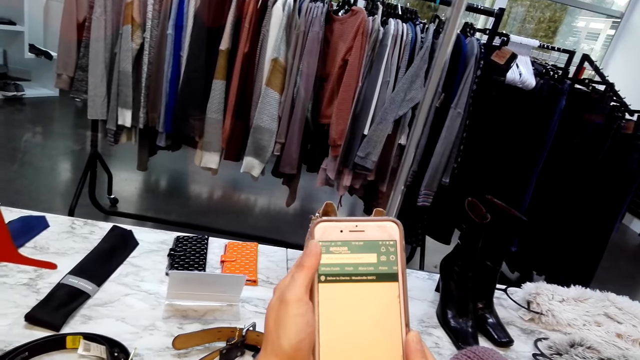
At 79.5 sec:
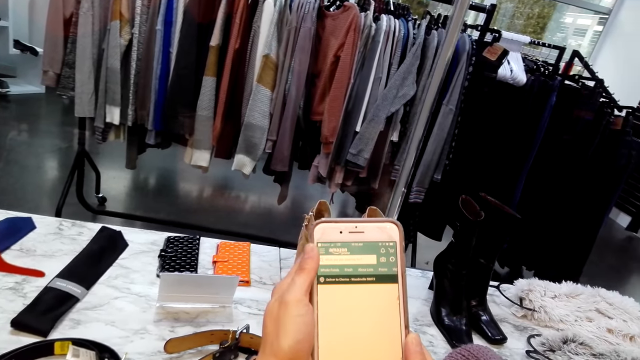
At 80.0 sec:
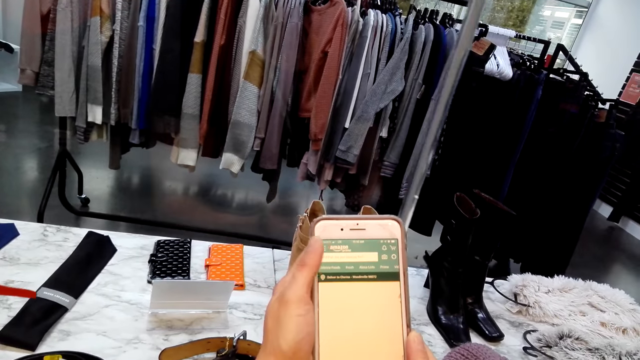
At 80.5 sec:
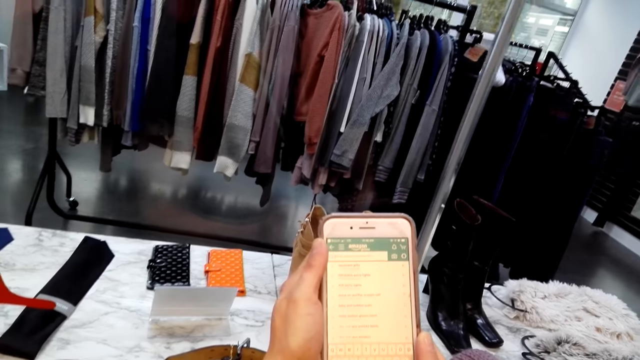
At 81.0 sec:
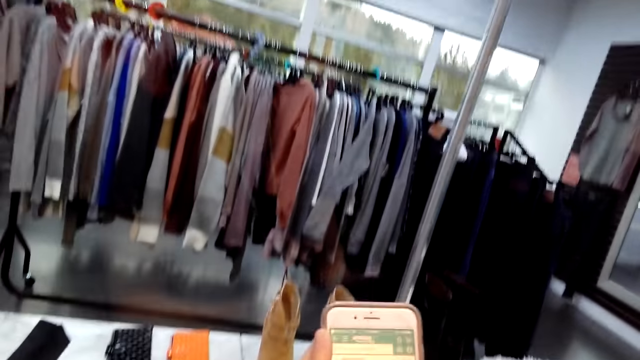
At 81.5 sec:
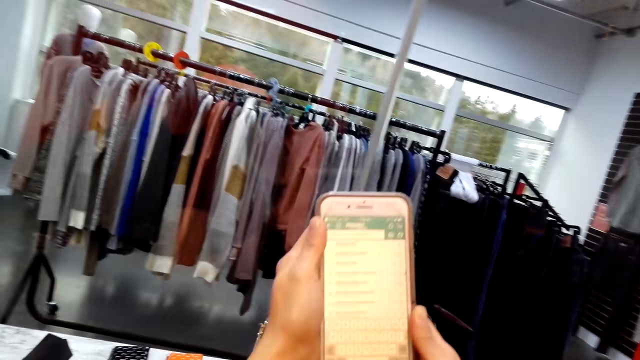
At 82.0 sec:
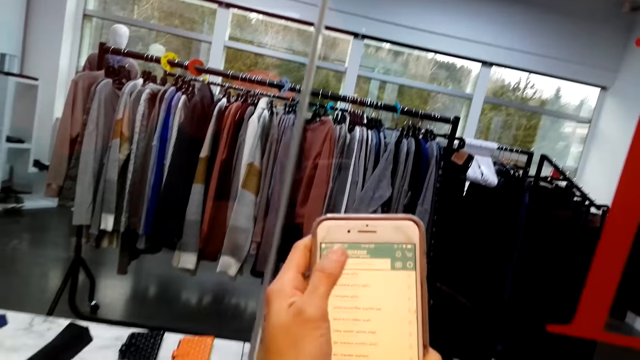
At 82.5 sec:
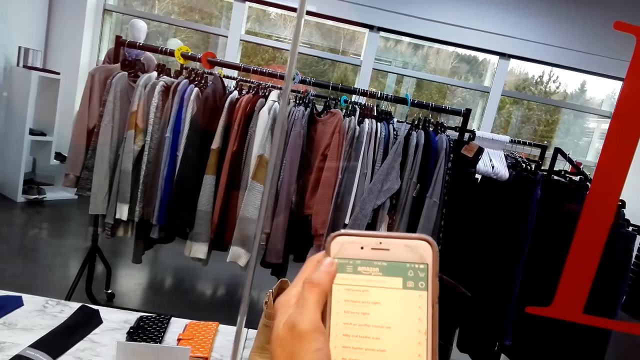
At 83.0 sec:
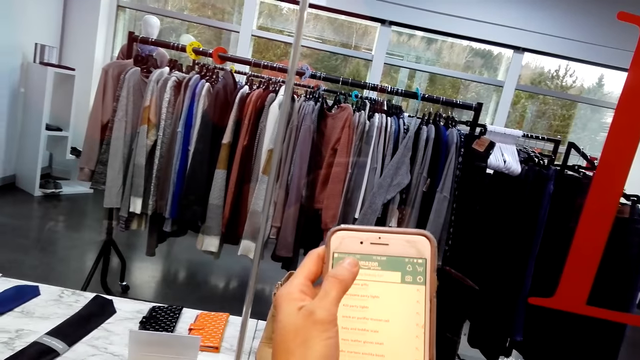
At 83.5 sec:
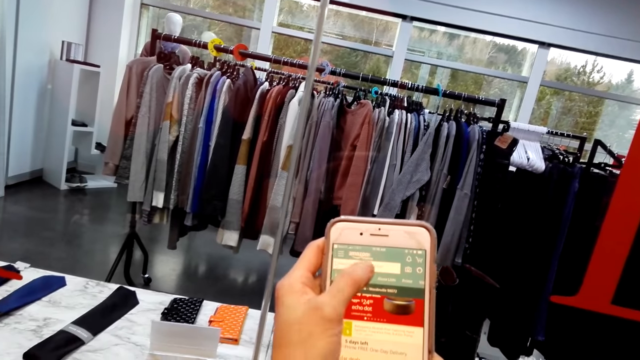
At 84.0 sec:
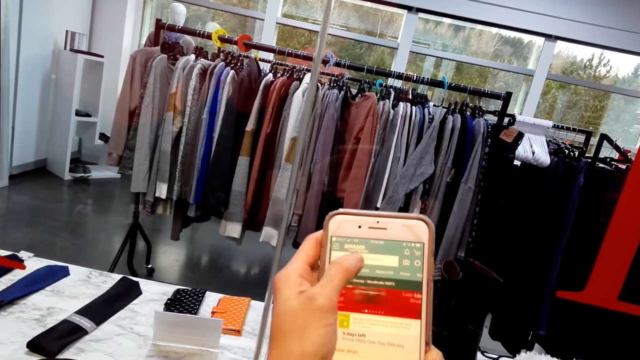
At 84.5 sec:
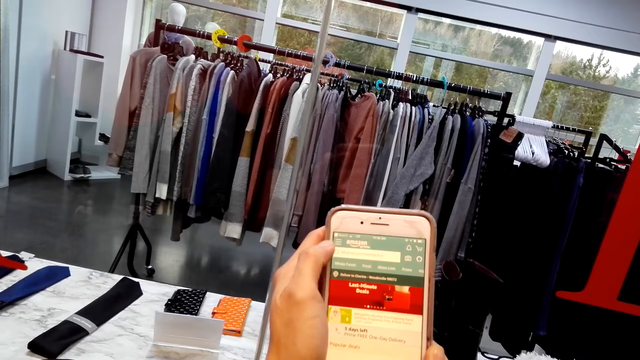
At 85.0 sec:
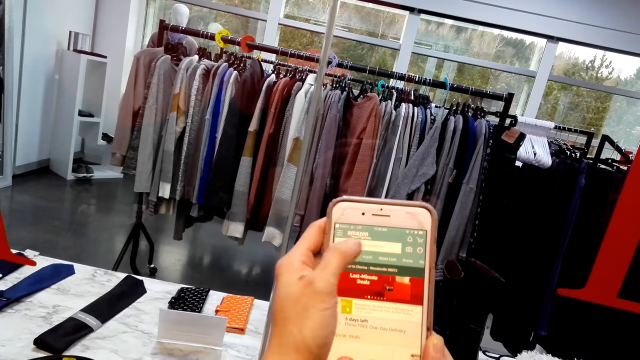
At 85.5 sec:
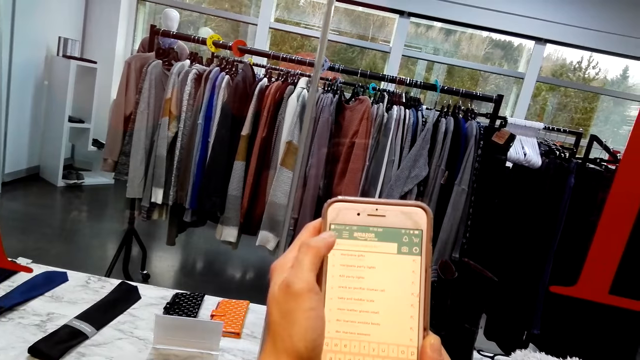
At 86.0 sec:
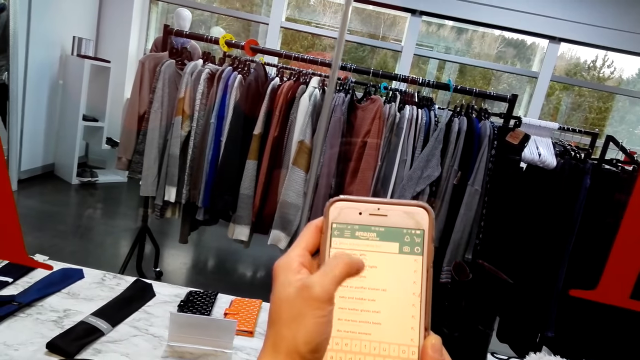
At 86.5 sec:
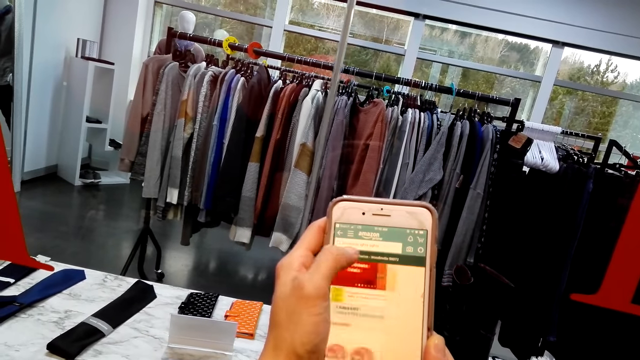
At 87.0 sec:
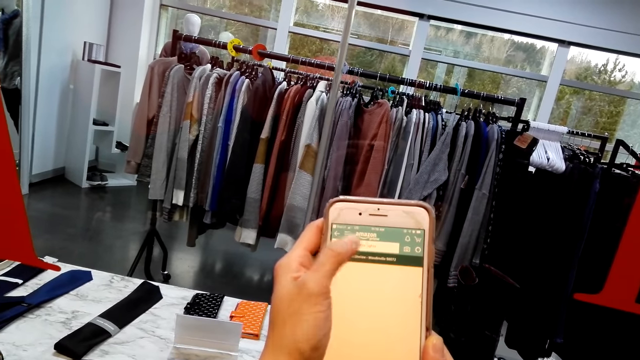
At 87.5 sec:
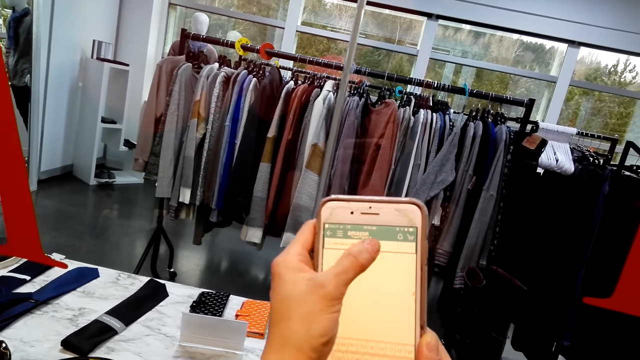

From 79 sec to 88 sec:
The camera wearer moves right.

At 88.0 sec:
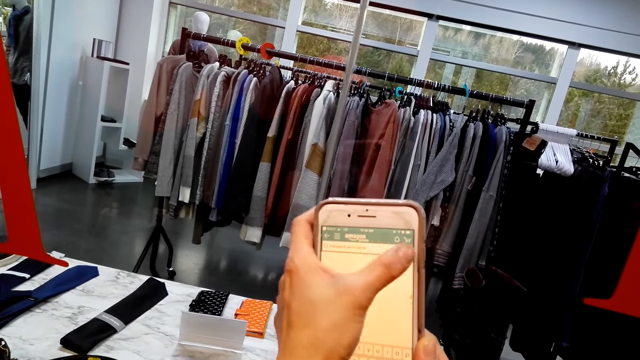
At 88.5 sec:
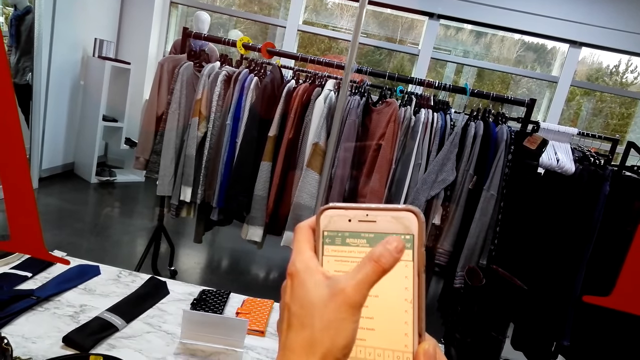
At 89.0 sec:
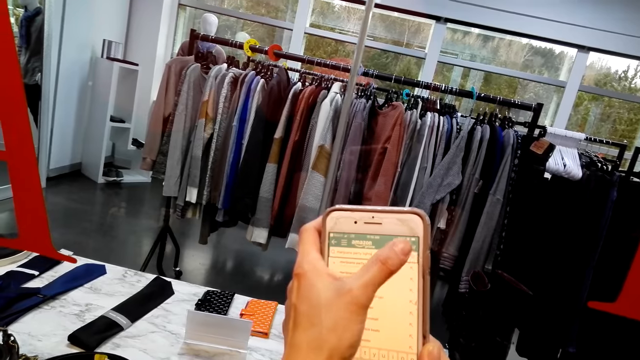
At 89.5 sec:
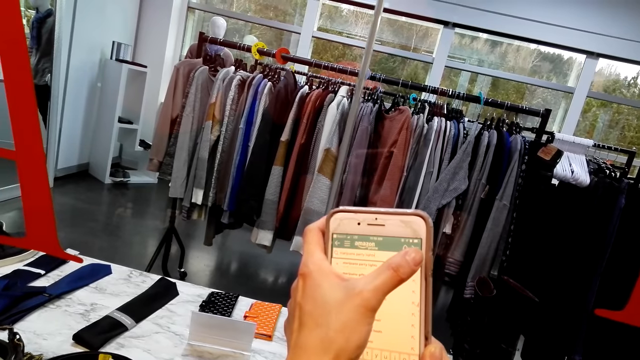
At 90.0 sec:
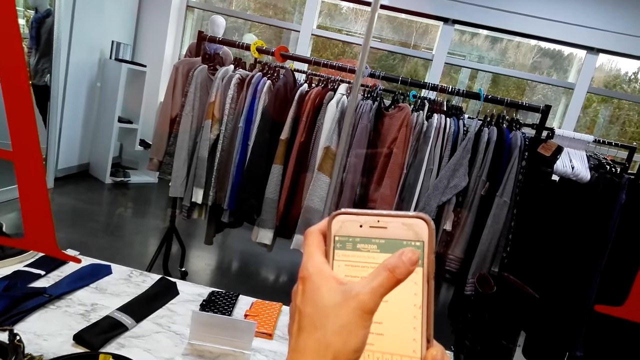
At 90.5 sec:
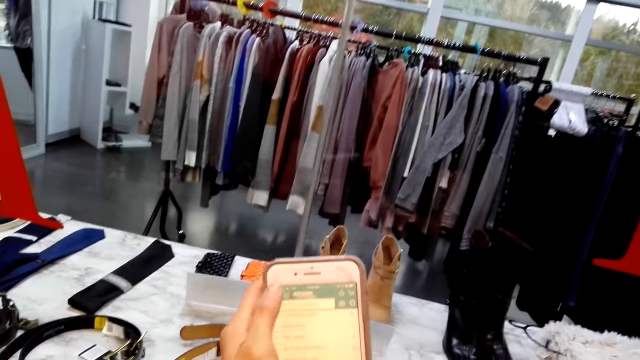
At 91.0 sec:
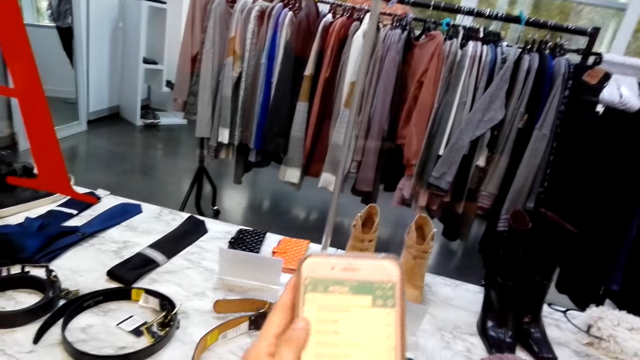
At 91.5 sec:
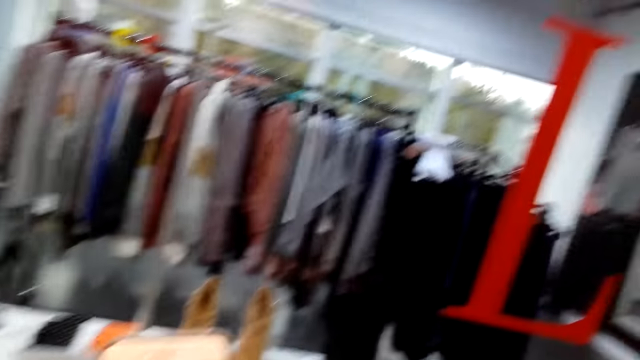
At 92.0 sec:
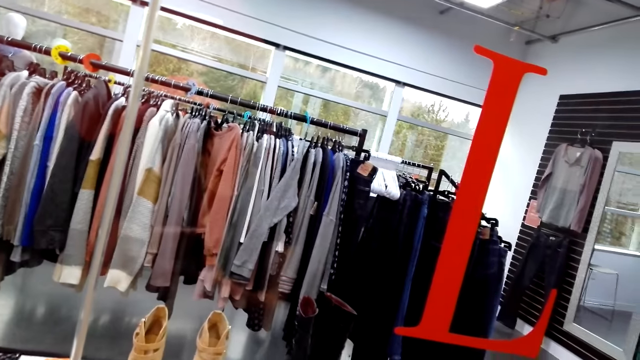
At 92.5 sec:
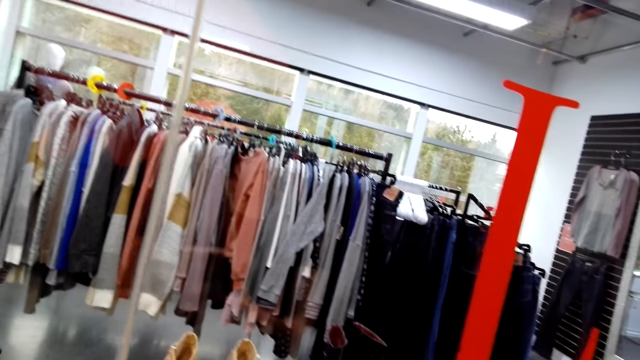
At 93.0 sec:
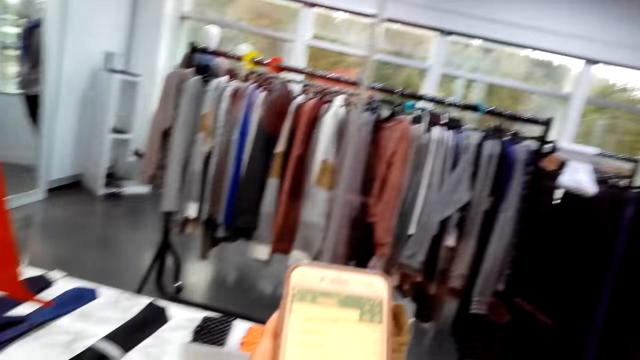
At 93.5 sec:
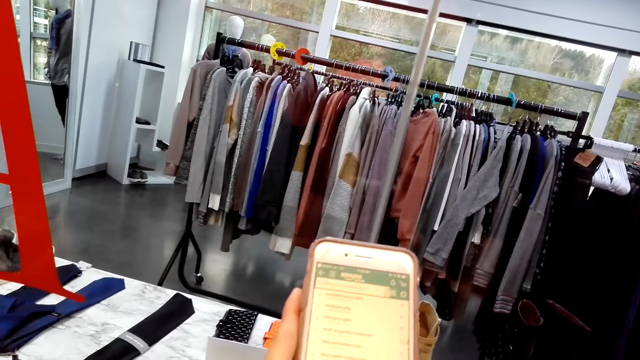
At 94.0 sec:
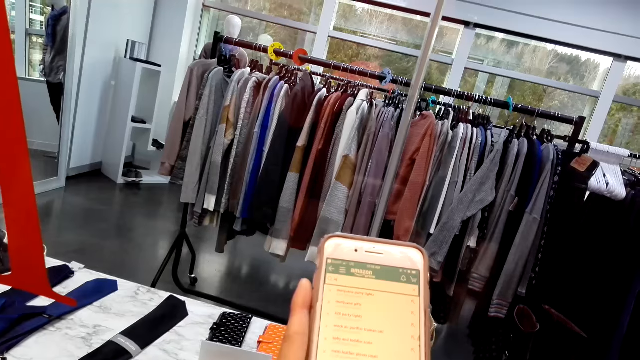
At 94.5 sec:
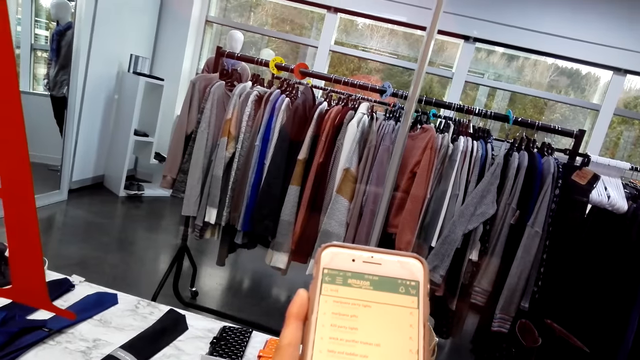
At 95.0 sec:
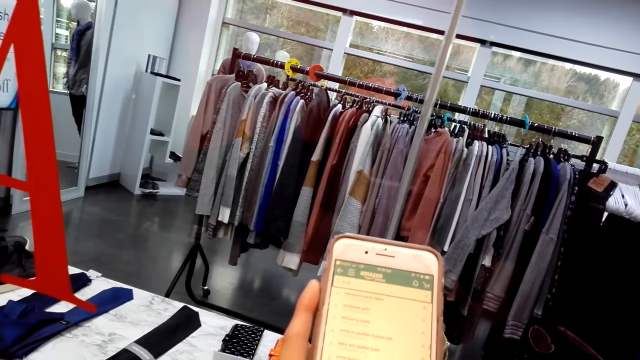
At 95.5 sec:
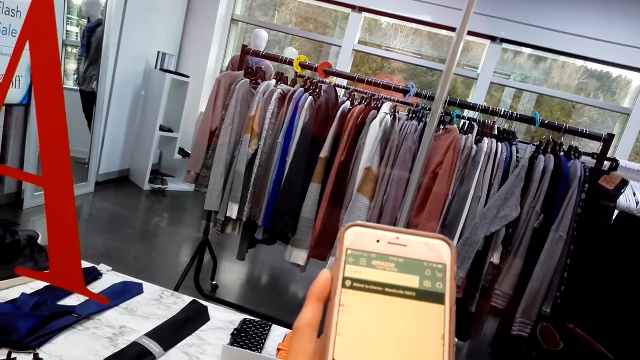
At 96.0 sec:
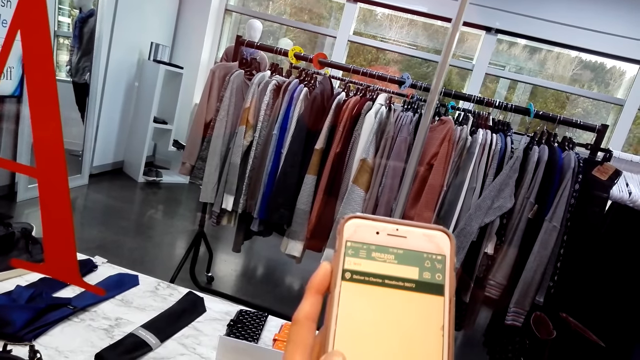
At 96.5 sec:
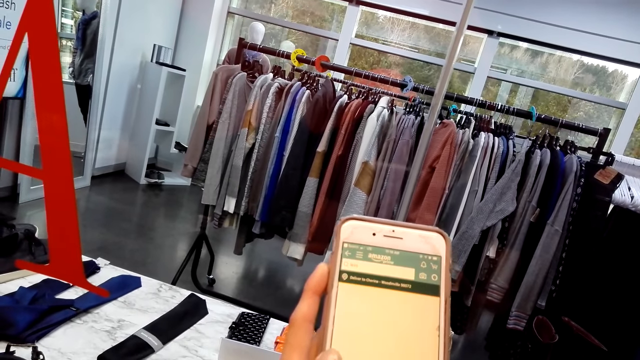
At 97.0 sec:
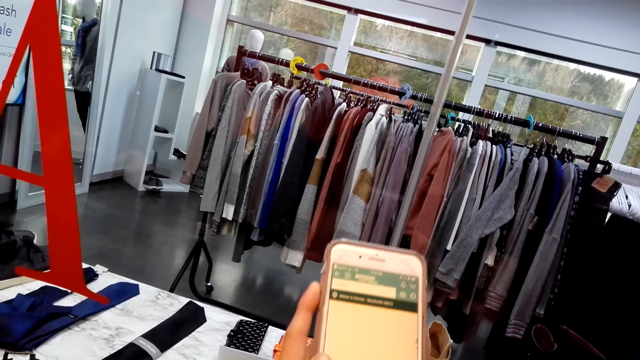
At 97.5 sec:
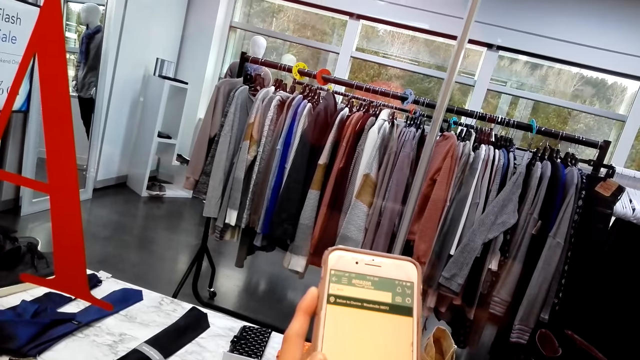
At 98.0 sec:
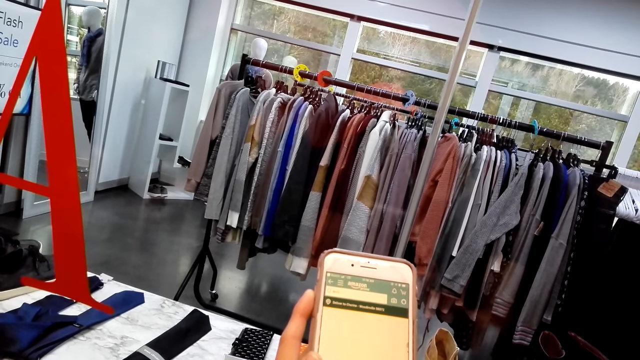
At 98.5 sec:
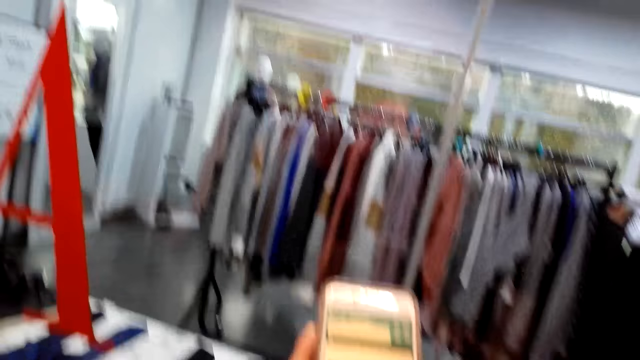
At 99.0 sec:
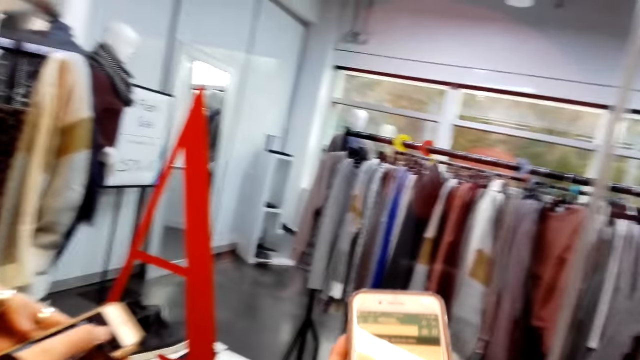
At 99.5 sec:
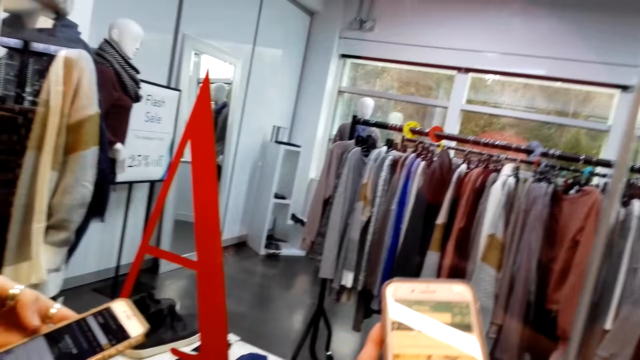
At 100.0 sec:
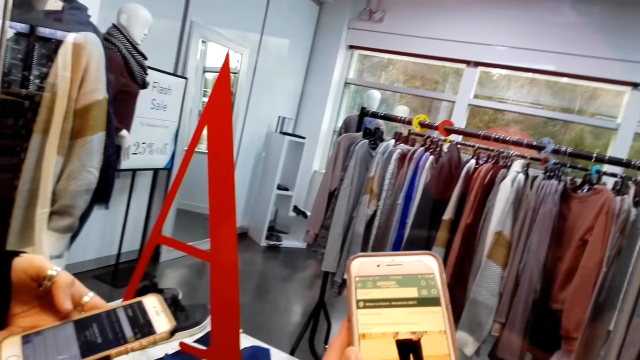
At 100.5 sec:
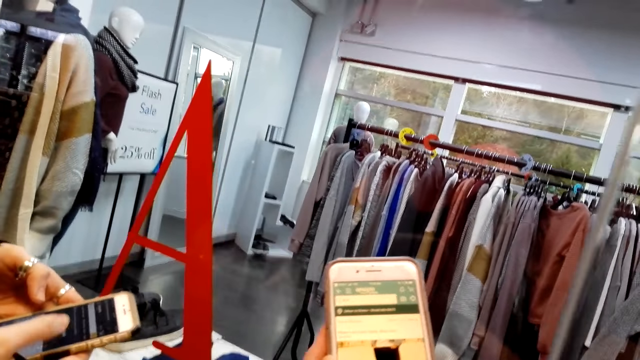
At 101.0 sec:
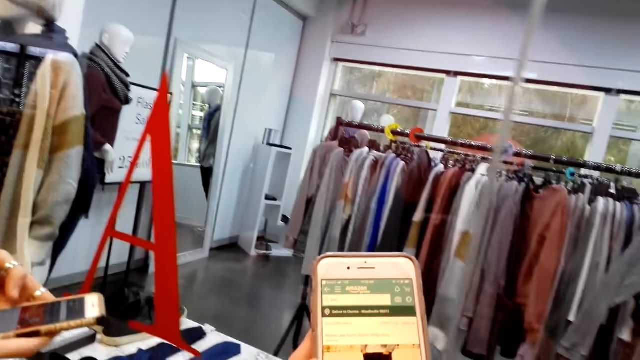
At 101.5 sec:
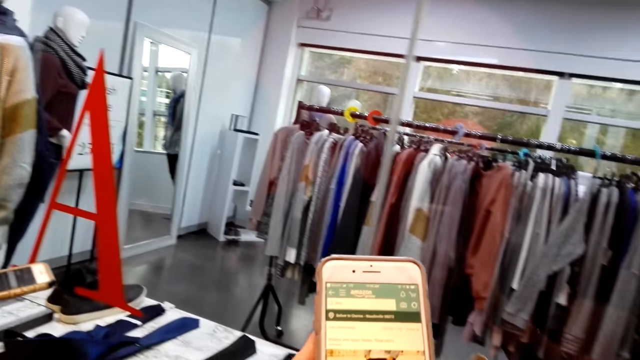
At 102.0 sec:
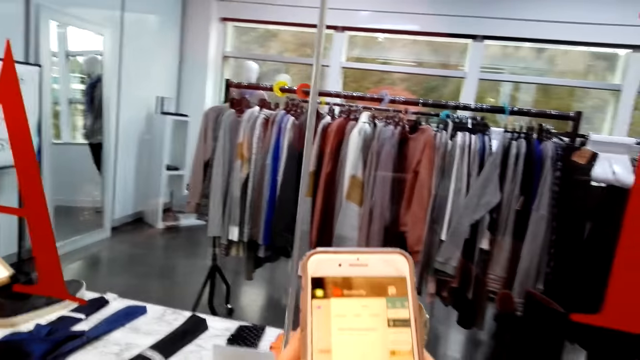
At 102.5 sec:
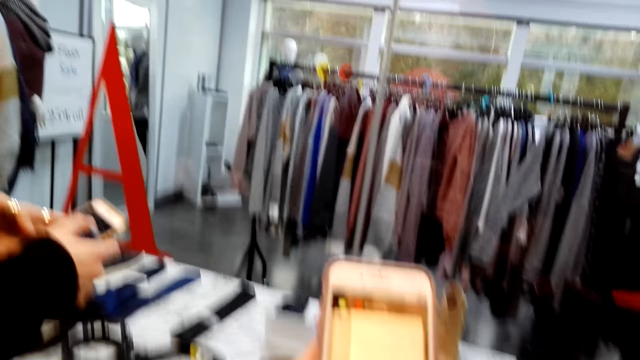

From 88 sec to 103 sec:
The camera wearer looks to the right. They look forward. A woman scrolls the screen of the phone. The woman speaks. The camera wearer speaks. They turn. The woman speaks.
